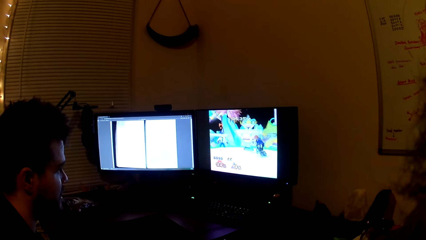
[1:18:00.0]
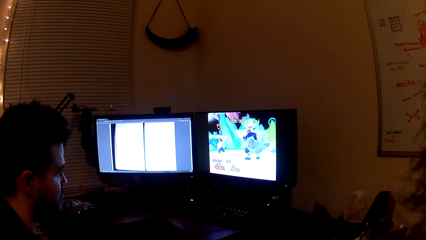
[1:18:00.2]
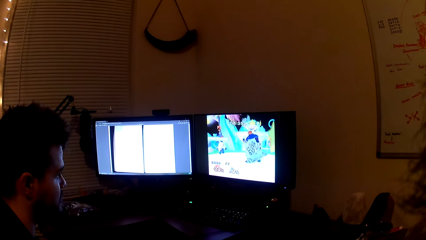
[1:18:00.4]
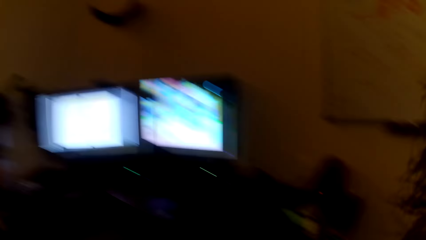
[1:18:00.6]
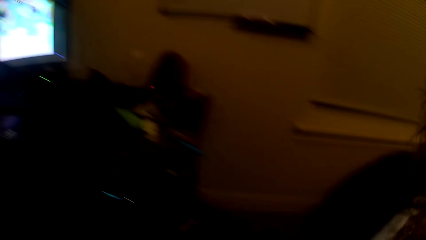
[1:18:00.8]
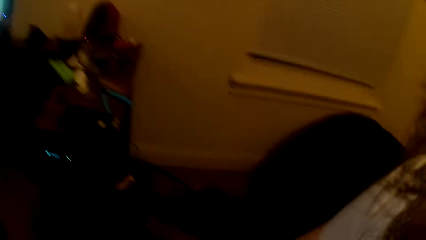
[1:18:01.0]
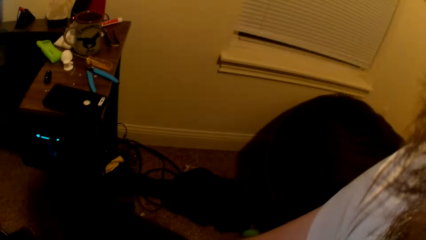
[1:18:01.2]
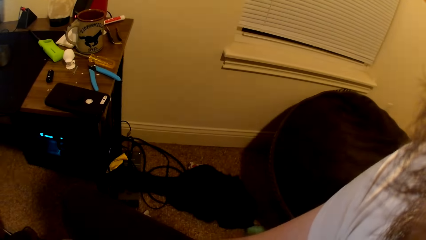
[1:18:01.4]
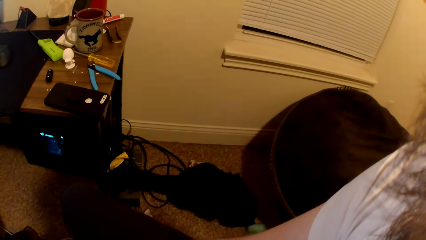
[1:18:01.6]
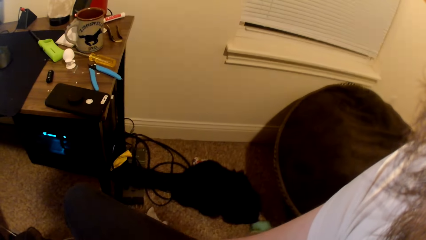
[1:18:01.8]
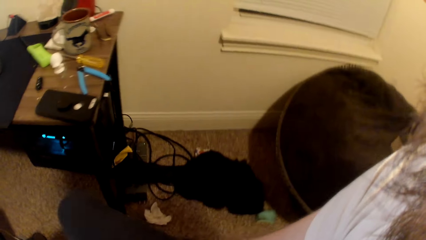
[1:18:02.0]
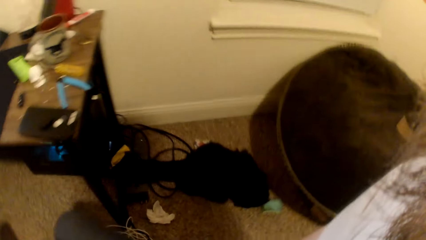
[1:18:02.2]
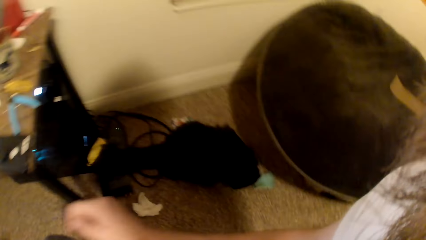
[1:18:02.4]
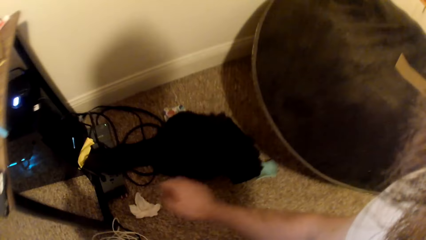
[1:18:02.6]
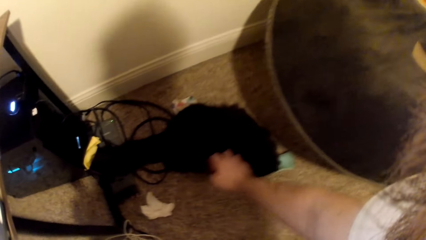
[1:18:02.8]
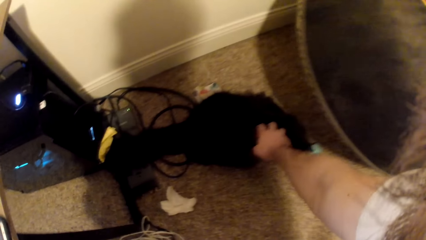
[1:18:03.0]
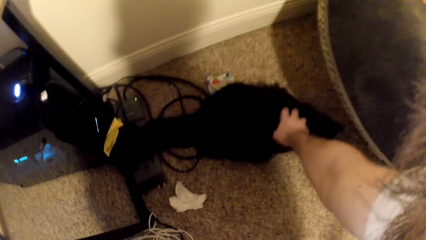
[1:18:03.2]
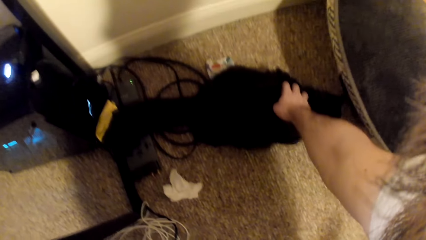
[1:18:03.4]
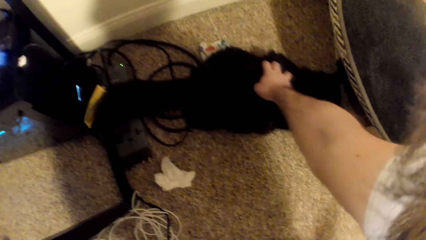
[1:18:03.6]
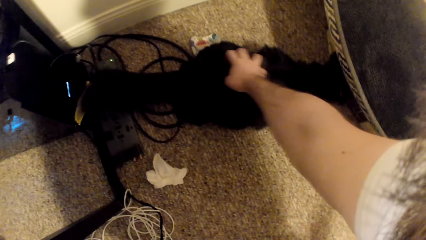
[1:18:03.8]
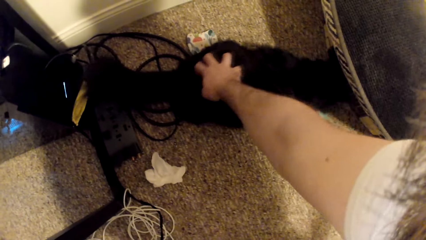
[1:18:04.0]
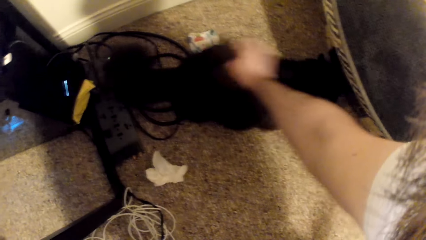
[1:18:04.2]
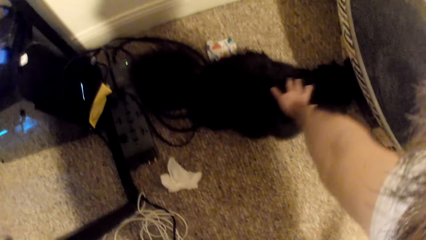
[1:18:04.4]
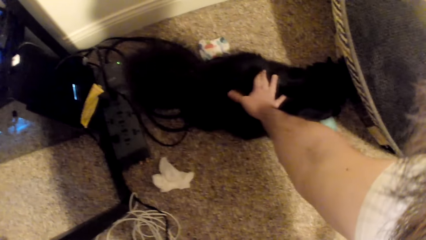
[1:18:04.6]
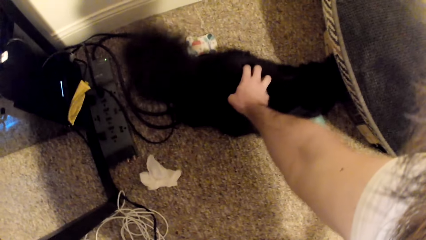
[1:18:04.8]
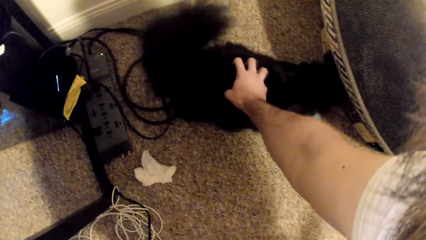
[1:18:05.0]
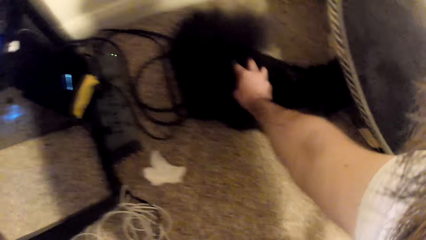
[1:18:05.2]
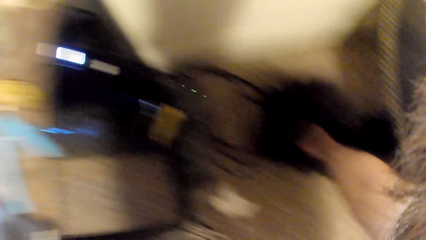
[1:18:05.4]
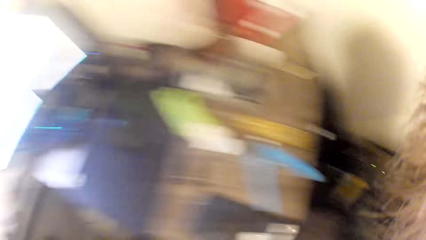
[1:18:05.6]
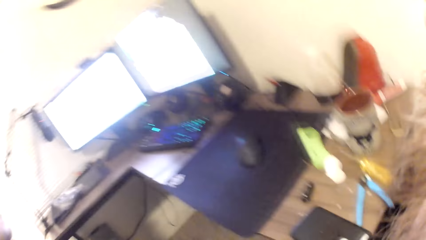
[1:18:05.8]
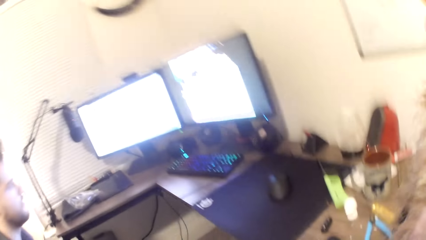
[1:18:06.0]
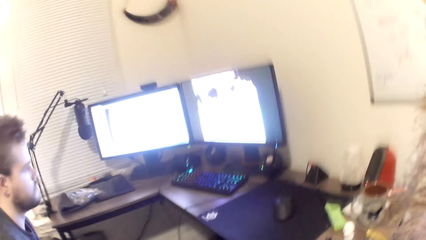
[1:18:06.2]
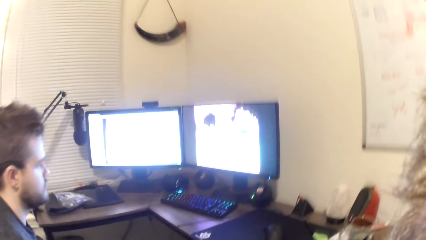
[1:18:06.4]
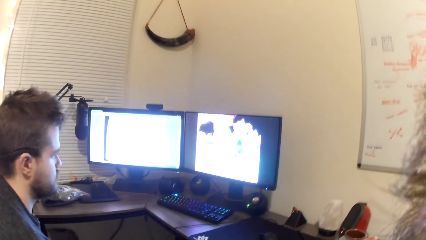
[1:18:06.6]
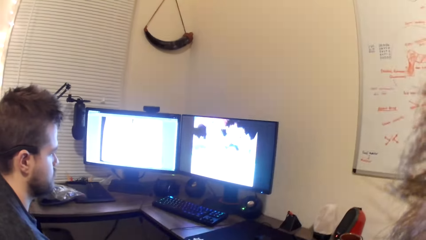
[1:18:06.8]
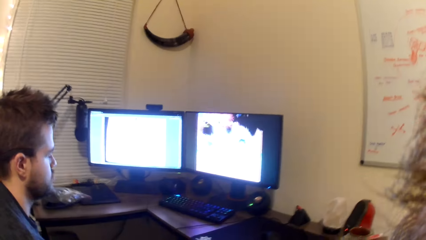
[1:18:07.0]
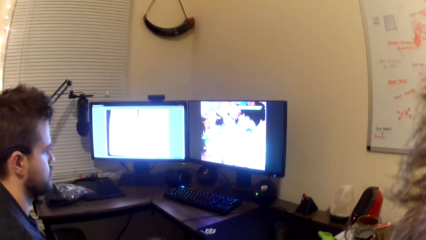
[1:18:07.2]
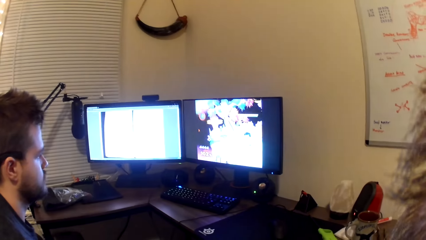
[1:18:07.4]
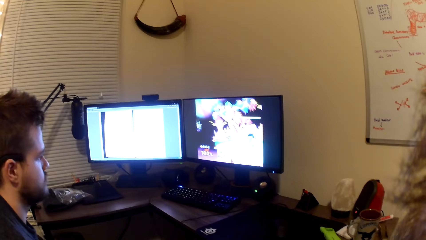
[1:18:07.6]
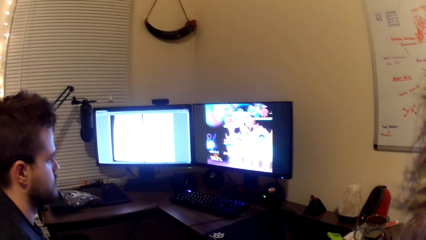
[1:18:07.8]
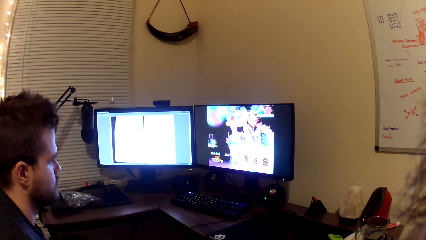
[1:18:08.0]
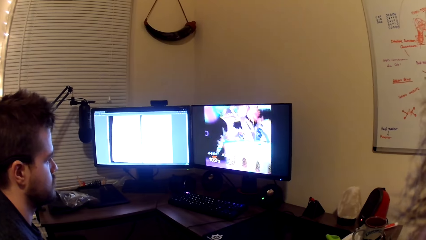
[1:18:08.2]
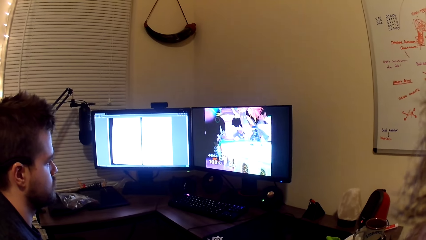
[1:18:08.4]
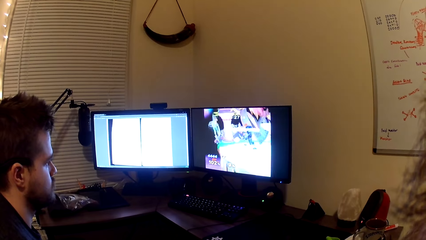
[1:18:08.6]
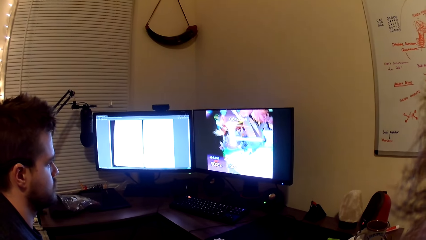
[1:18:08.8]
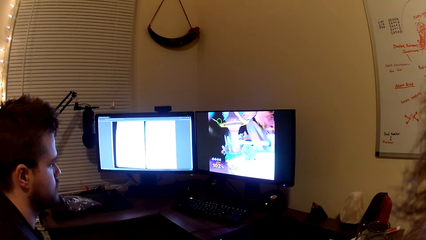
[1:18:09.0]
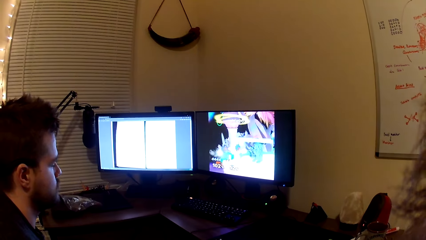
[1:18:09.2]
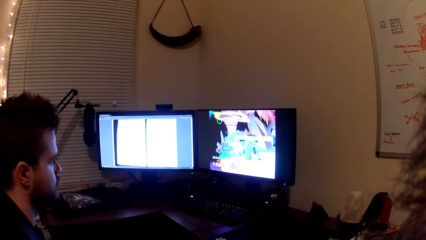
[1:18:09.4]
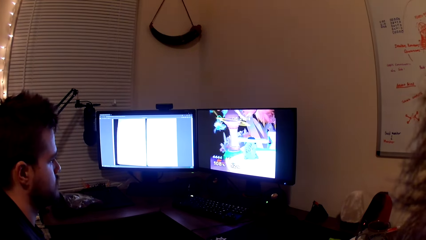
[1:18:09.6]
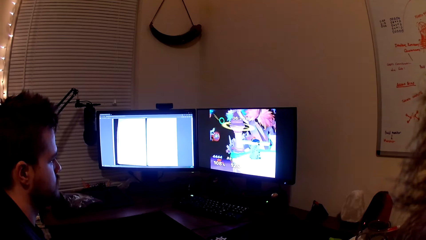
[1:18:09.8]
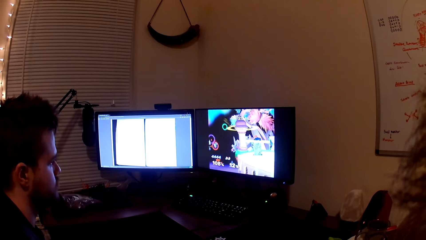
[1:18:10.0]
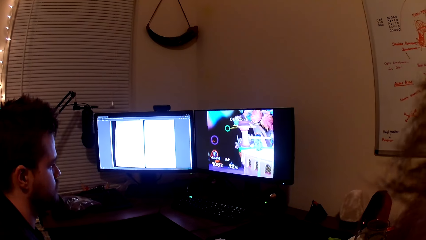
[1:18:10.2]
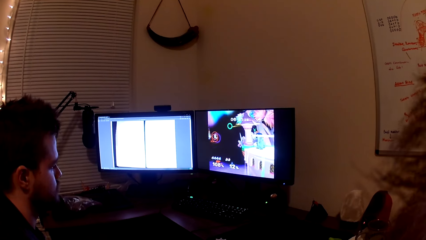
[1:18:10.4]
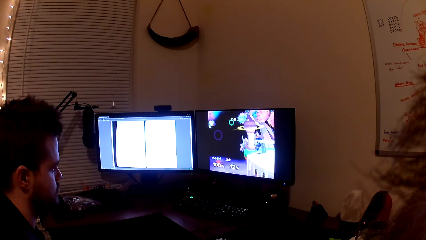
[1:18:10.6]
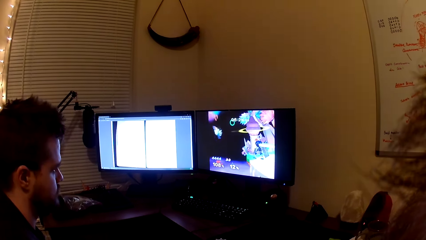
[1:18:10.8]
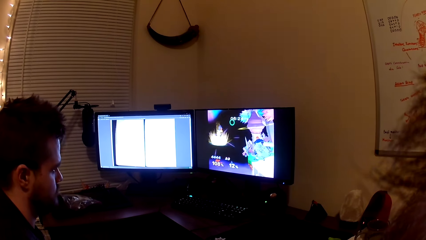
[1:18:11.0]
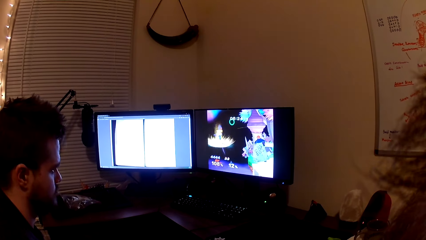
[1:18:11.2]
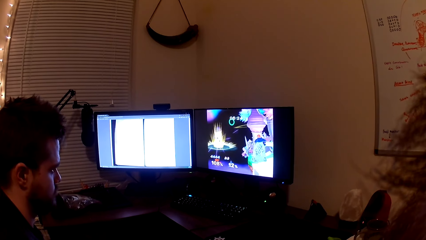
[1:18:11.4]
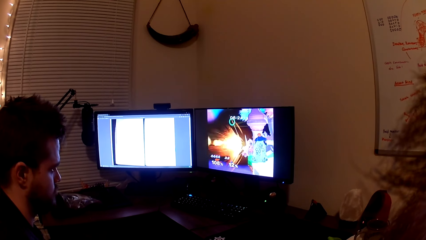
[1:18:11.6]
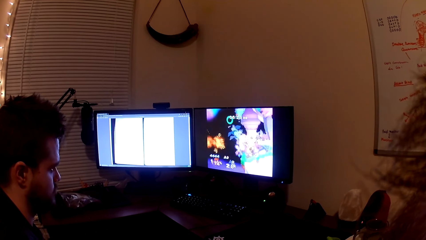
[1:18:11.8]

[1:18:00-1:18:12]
The camera wearer looks around. He touches a black cat on the floor with his right hand. He looks at the computer. He continues to play the video game with a man.

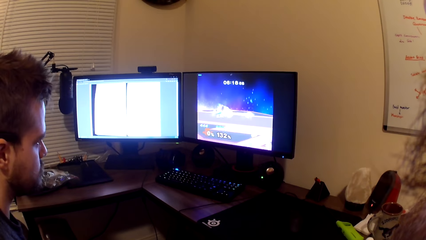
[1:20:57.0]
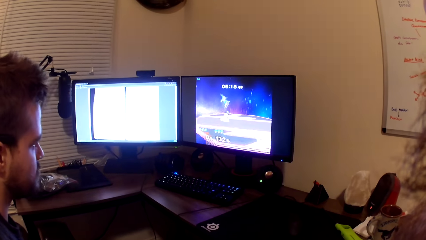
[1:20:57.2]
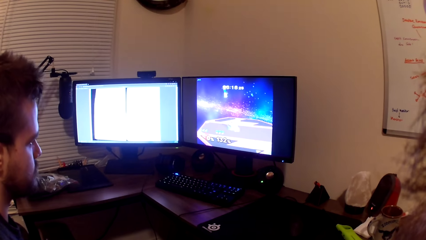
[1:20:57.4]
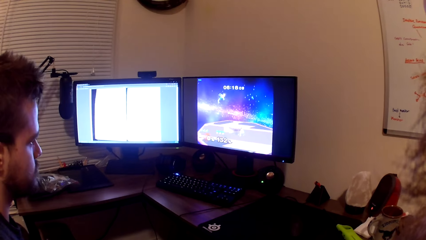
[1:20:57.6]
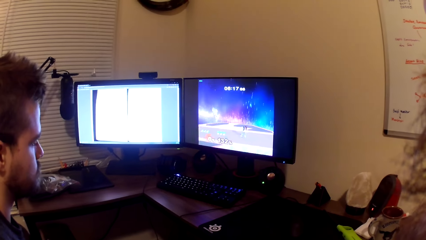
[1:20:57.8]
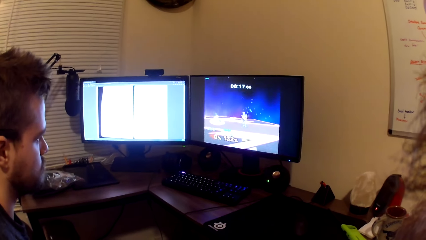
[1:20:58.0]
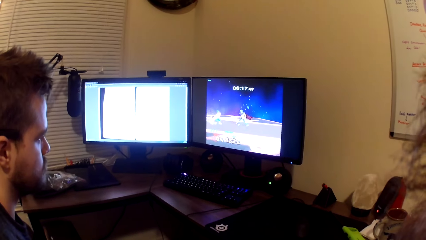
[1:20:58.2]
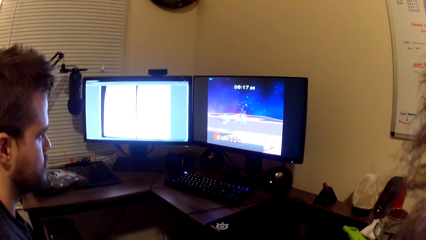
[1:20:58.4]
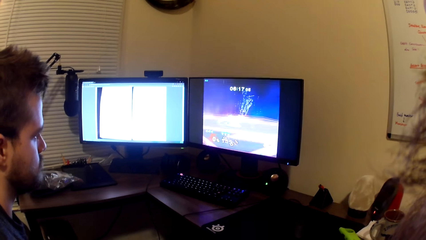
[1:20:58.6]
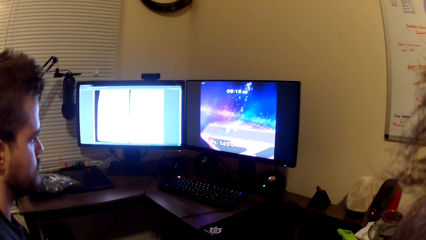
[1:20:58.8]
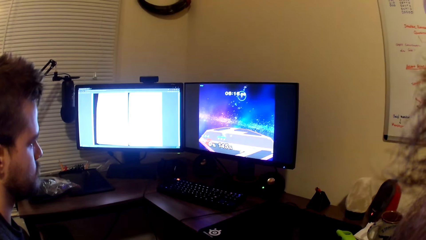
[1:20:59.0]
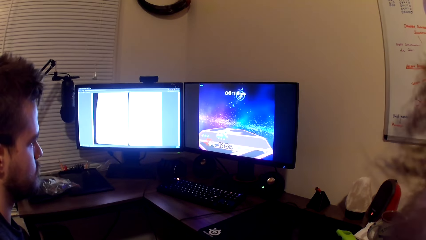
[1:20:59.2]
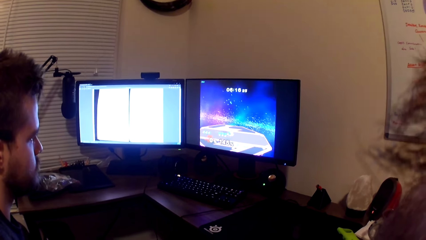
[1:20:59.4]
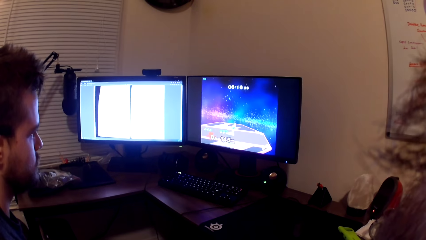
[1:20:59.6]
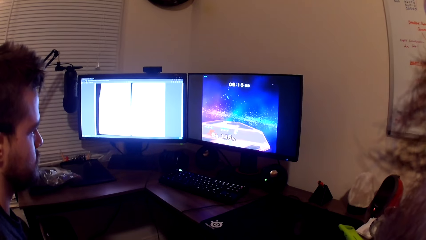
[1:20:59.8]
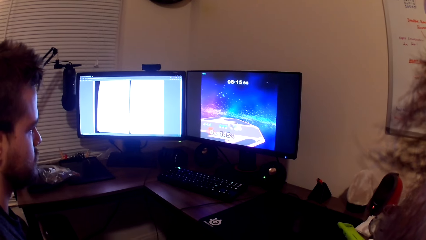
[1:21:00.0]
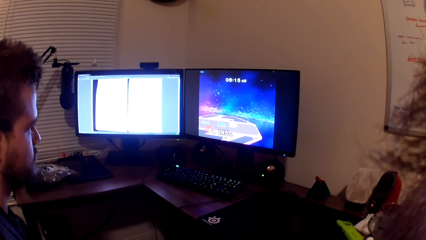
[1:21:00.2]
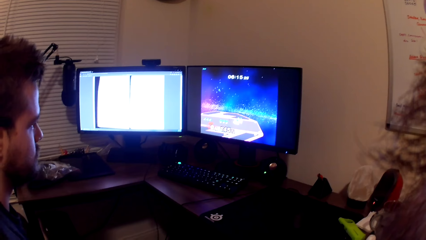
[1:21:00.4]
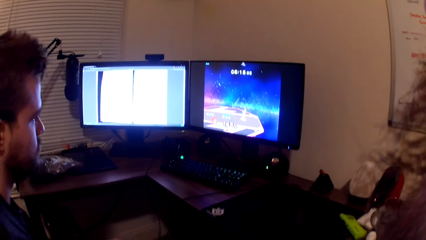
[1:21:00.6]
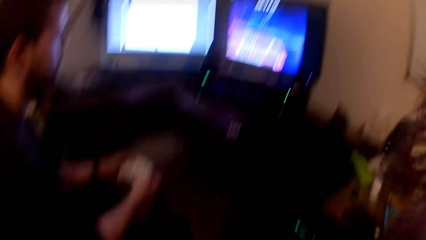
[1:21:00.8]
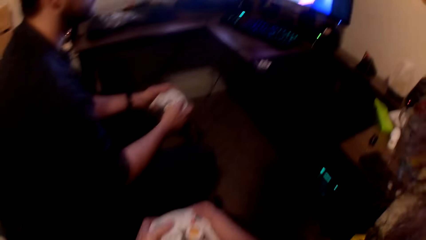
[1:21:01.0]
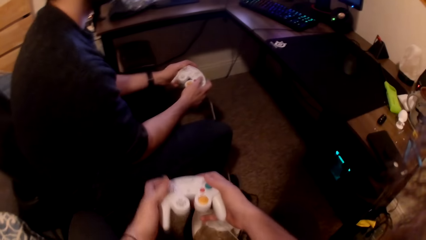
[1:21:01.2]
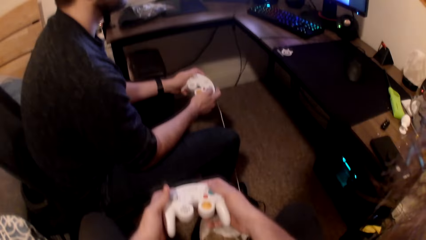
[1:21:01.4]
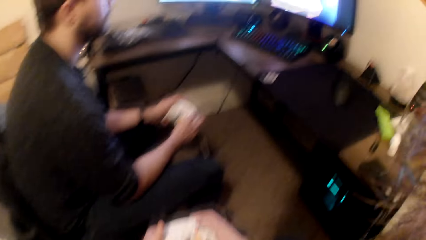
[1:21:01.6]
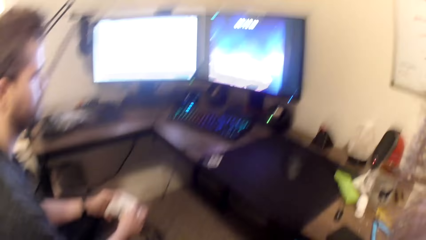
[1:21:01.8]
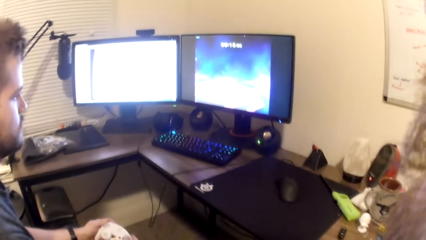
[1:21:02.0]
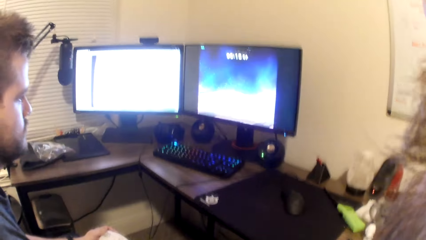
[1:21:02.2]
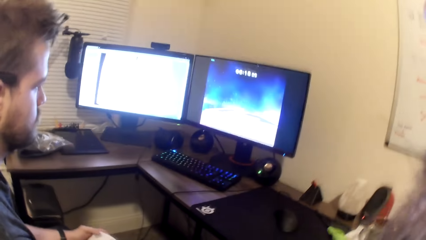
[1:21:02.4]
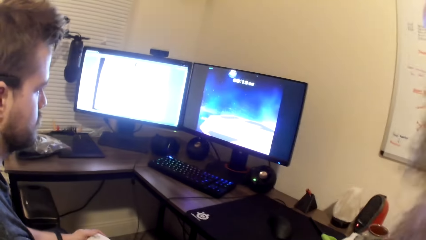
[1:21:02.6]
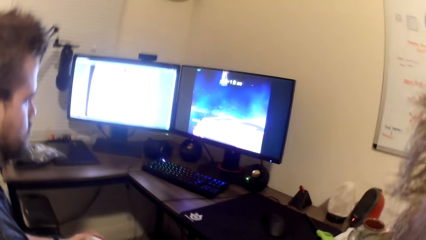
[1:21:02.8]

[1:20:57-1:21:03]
The camera wearer looks at the computer. They look at the gamepad.
